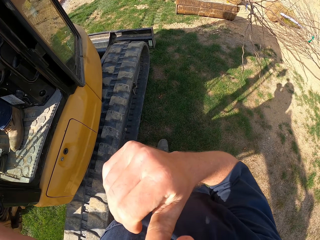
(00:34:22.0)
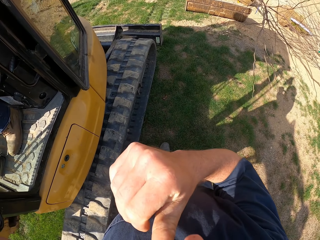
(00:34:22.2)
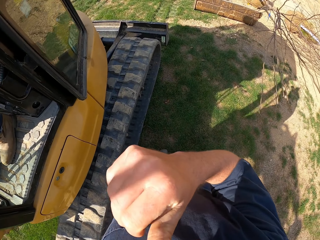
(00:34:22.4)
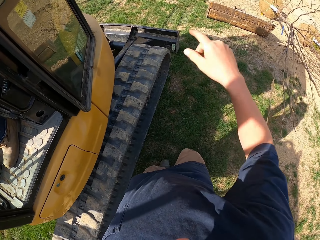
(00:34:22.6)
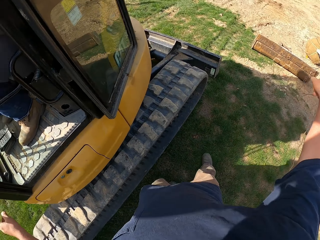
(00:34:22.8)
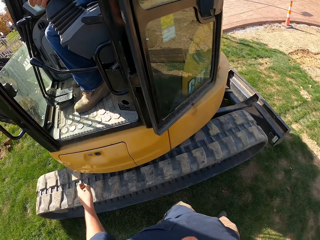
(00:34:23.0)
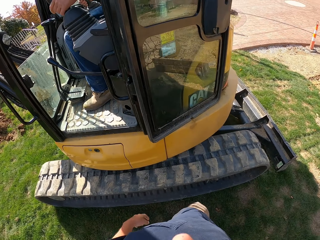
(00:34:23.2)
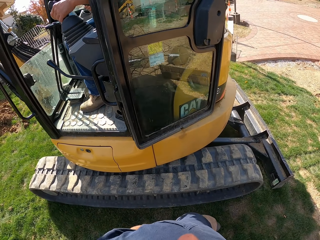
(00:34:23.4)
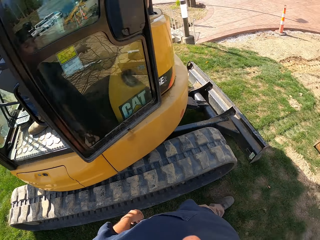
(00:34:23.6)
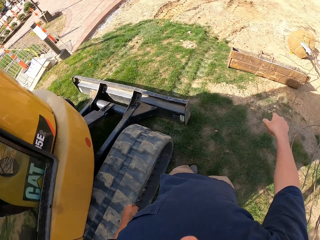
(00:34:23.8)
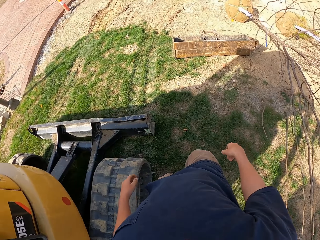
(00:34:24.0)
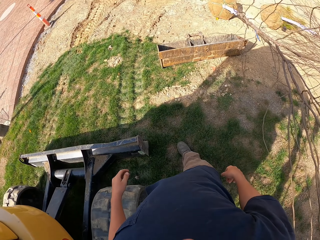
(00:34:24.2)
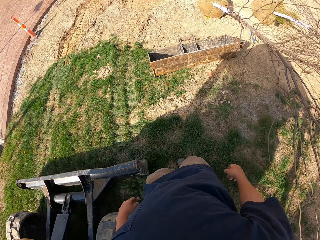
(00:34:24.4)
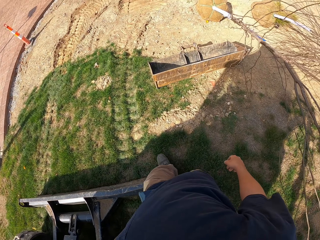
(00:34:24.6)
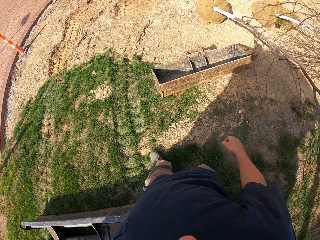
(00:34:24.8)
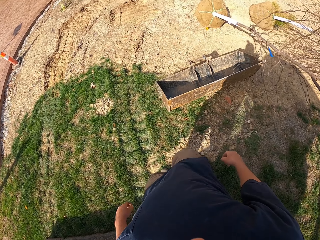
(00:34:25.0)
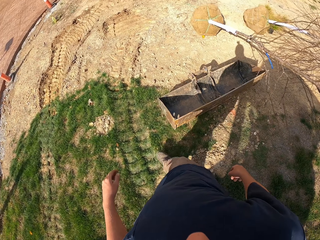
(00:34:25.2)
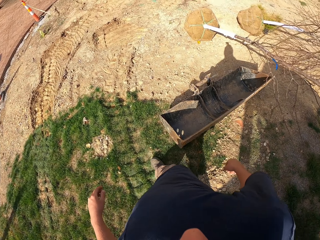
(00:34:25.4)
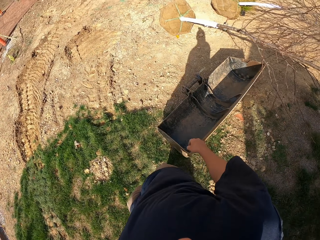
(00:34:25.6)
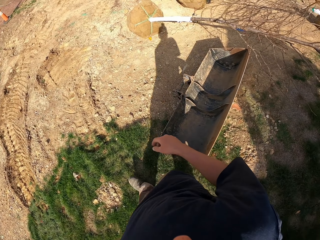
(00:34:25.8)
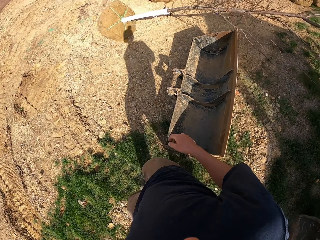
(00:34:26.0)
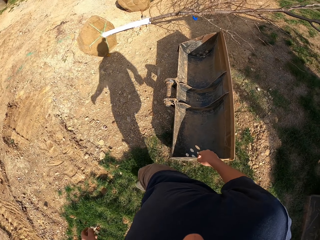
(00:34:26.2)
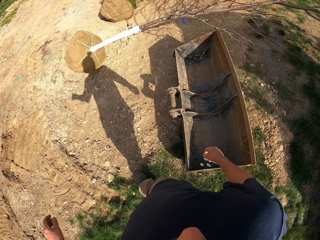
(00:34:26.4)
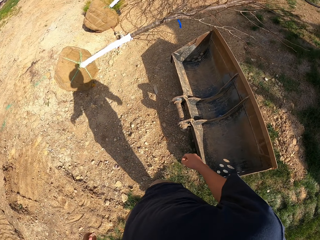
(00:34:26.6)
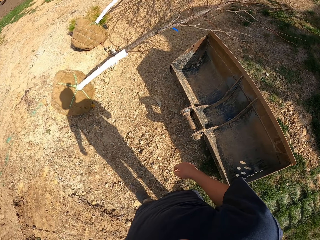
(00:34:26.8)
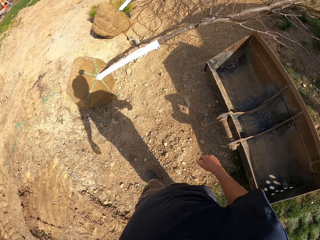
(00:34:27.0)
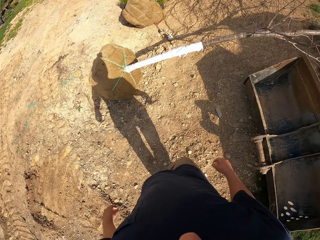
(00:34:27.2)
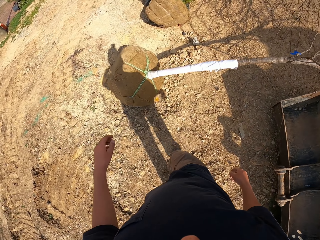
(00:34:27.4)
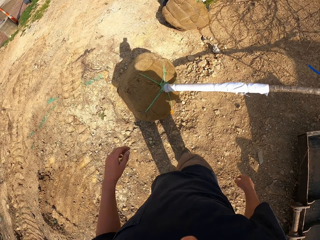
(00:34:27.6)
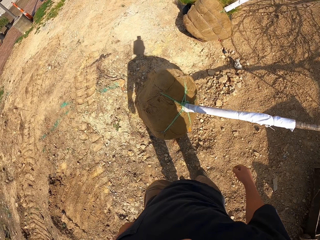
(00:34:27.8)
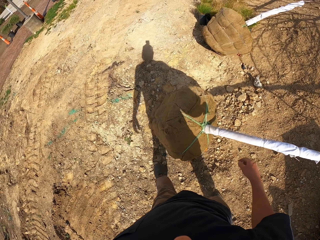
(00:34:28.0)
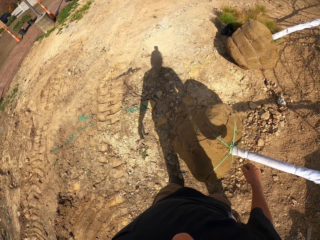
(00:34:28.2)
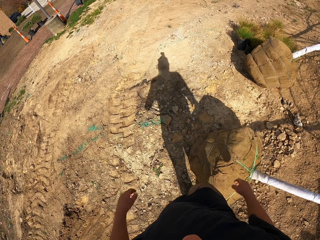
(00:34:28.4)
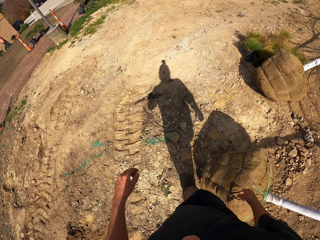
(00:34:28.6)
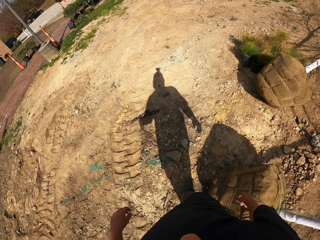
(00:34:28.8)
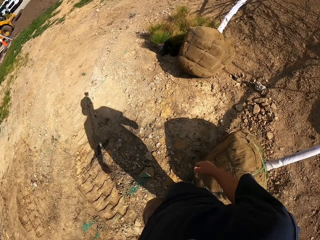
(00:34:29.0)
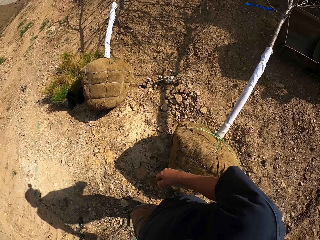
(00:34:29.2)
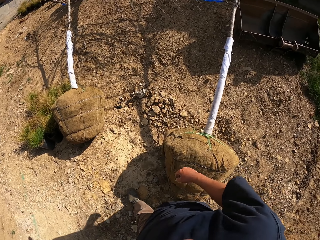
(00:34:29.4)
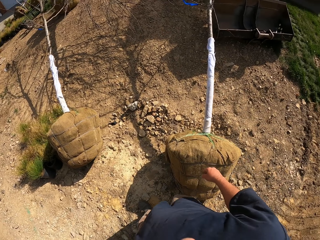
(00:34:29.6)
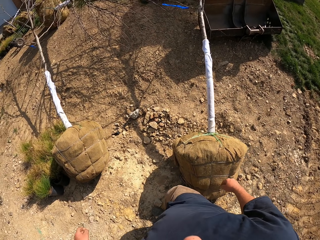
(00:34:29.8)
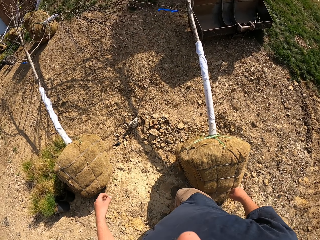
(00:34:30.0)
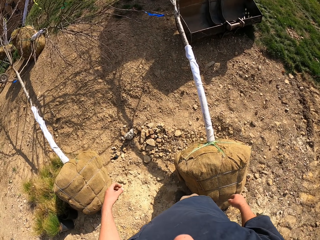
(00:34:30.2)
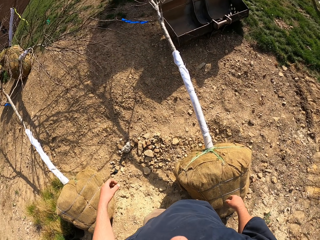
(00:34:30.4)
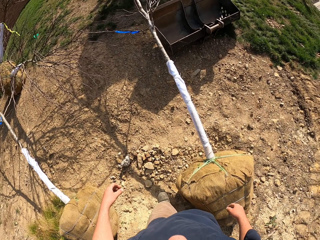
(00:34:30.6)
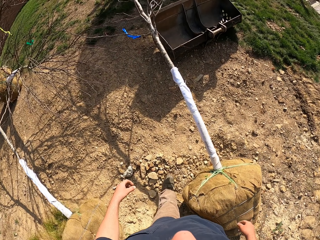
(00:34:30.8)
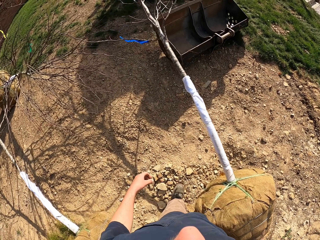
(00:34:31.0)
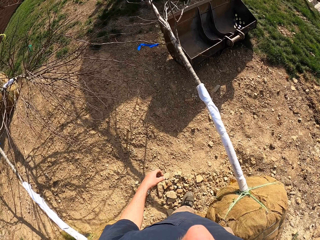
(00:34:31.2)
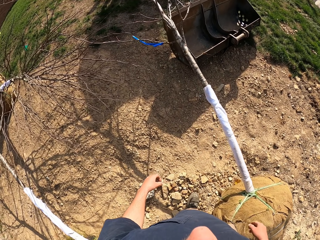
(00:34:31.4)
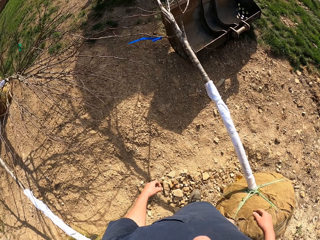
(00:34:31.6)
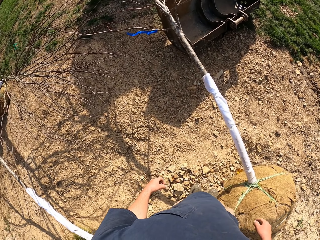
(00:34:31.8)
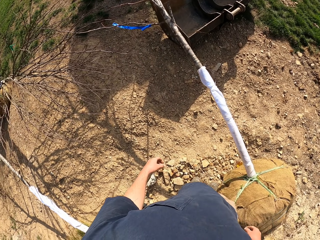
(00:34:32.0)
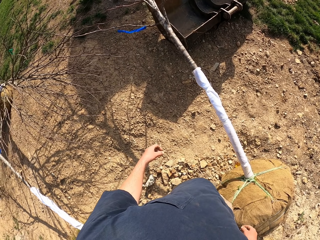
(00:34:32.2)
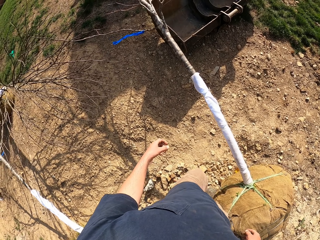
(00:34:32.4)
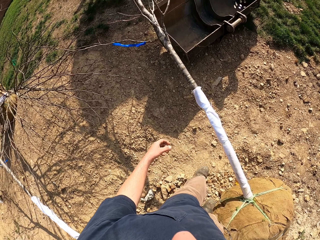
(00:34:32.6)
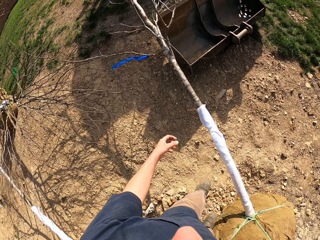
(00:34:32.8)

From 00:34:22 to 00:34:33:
The camera wearer raises the right hand towards something. They move the hand around. They turn around the tractor. They walk towards the tree. They turn around the tree.

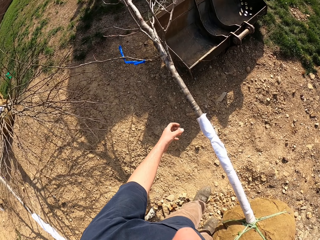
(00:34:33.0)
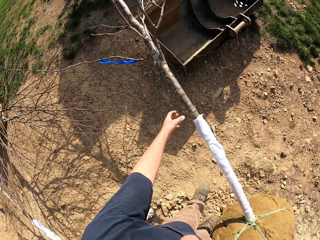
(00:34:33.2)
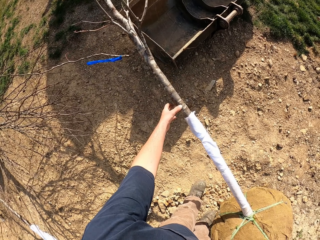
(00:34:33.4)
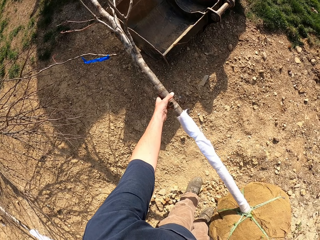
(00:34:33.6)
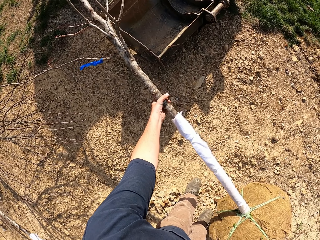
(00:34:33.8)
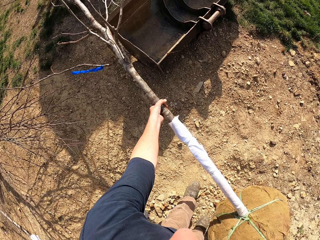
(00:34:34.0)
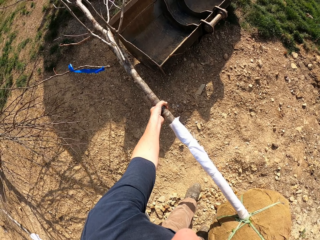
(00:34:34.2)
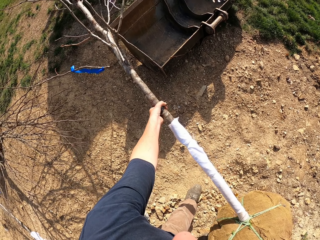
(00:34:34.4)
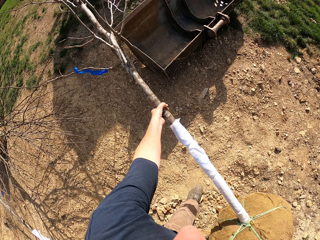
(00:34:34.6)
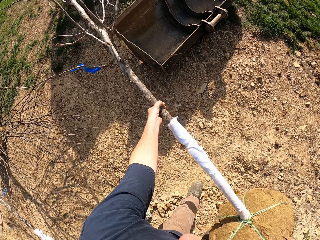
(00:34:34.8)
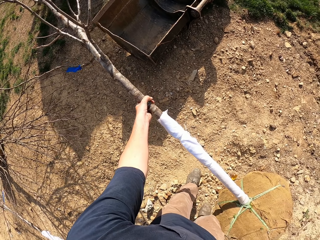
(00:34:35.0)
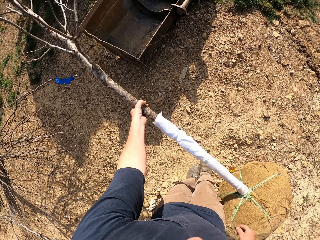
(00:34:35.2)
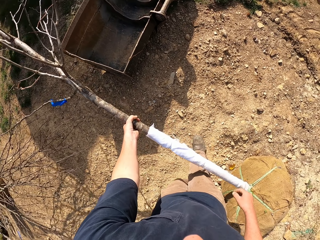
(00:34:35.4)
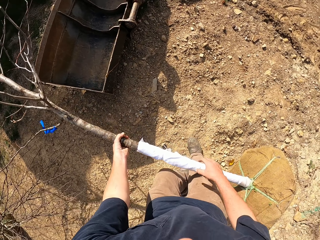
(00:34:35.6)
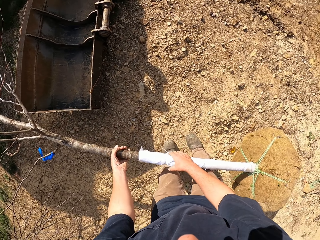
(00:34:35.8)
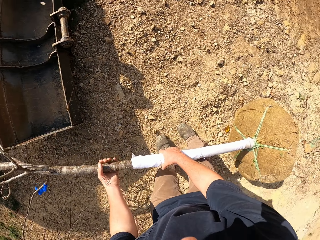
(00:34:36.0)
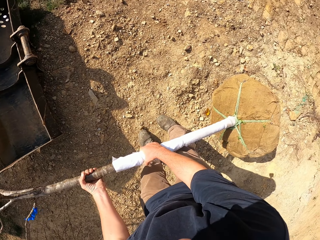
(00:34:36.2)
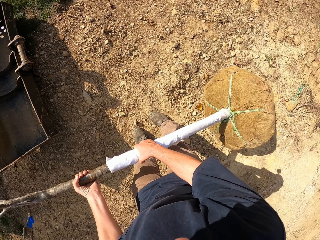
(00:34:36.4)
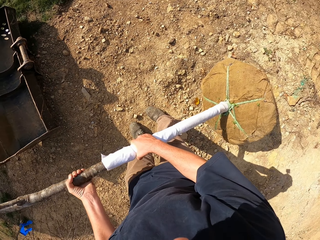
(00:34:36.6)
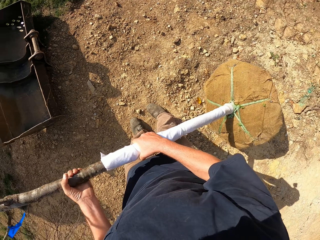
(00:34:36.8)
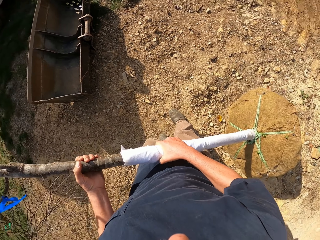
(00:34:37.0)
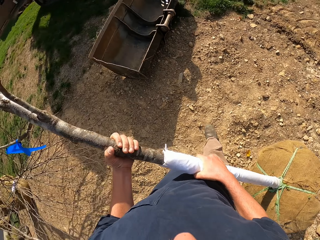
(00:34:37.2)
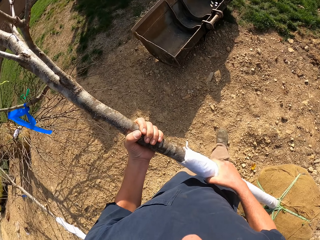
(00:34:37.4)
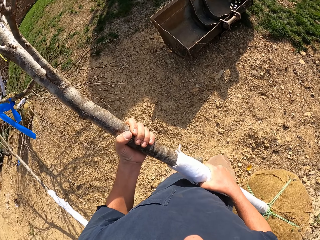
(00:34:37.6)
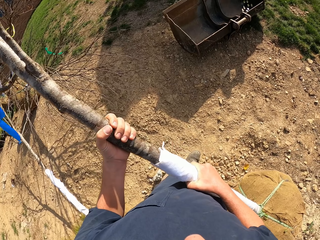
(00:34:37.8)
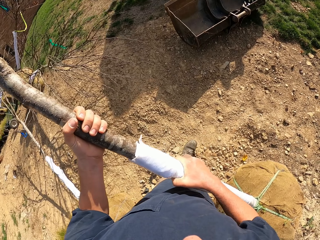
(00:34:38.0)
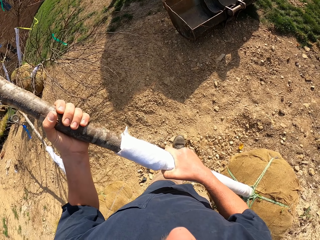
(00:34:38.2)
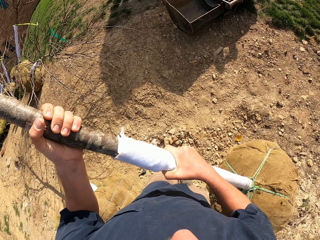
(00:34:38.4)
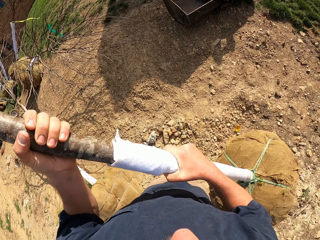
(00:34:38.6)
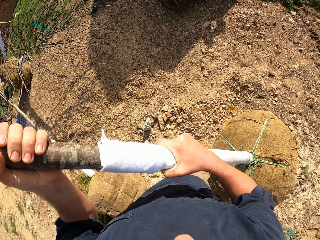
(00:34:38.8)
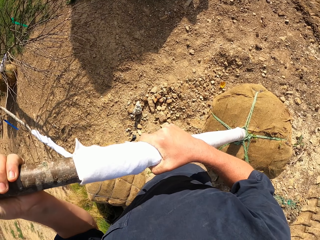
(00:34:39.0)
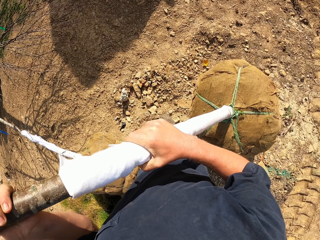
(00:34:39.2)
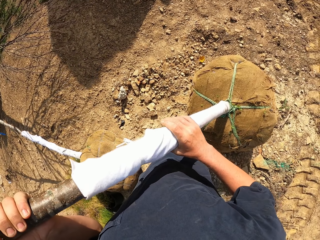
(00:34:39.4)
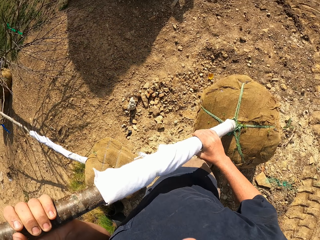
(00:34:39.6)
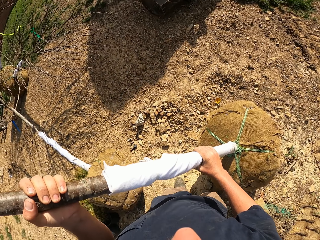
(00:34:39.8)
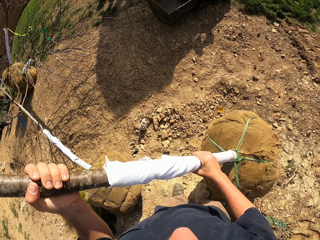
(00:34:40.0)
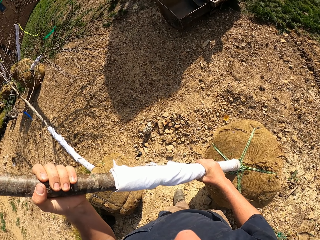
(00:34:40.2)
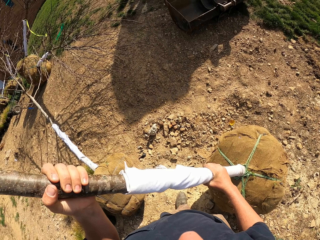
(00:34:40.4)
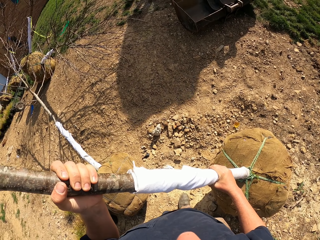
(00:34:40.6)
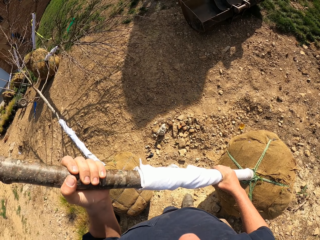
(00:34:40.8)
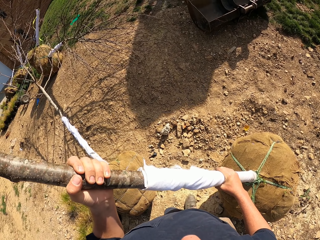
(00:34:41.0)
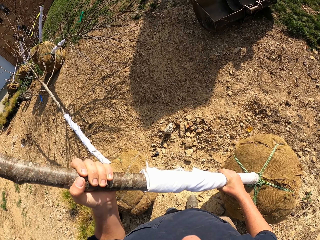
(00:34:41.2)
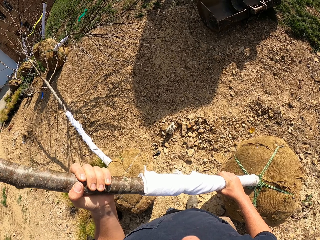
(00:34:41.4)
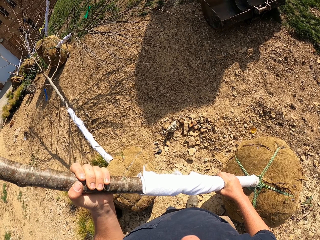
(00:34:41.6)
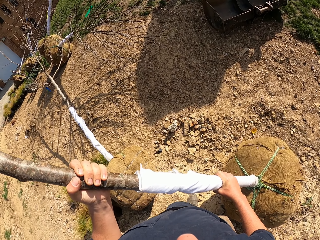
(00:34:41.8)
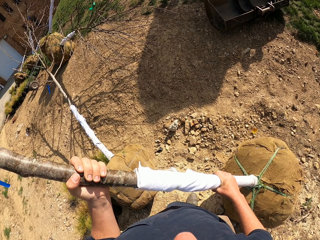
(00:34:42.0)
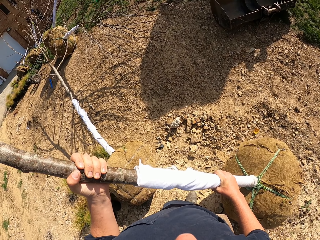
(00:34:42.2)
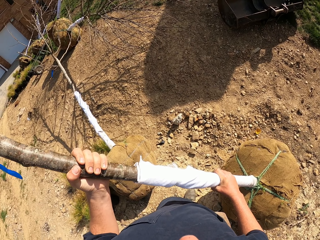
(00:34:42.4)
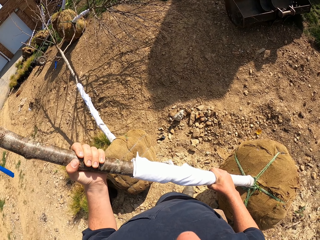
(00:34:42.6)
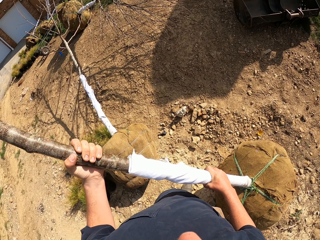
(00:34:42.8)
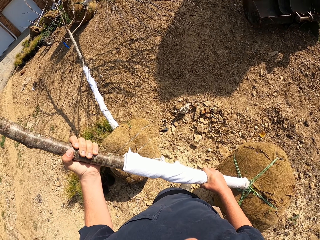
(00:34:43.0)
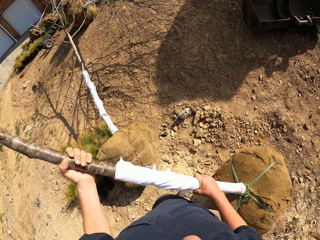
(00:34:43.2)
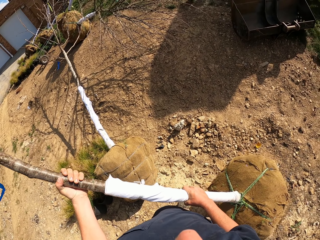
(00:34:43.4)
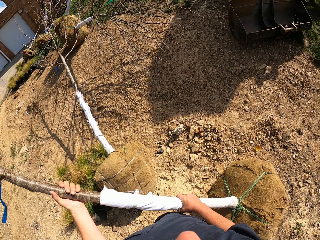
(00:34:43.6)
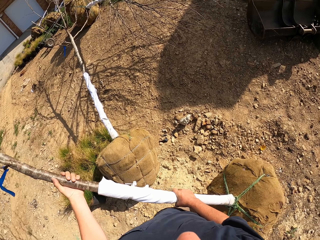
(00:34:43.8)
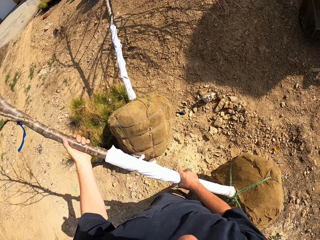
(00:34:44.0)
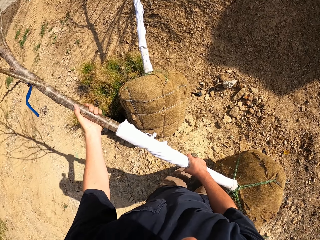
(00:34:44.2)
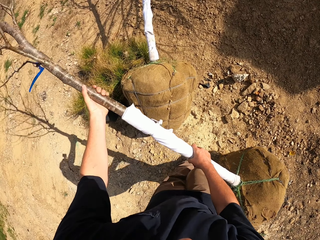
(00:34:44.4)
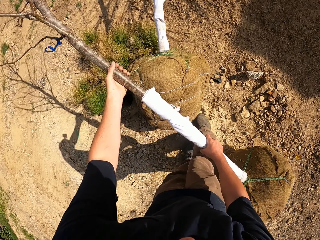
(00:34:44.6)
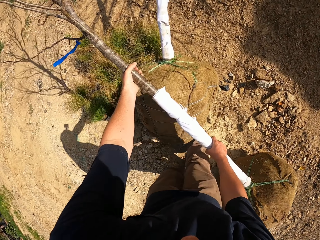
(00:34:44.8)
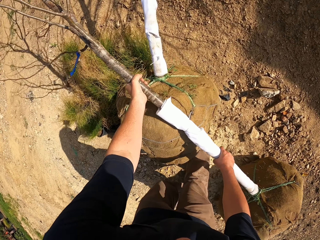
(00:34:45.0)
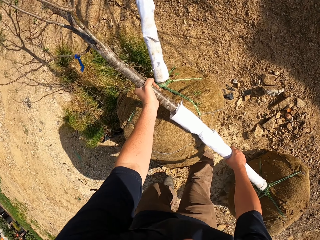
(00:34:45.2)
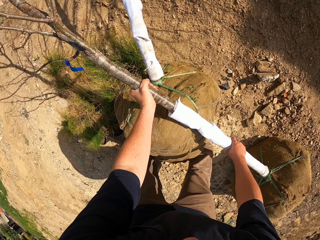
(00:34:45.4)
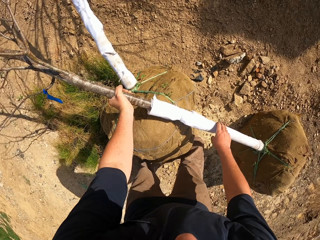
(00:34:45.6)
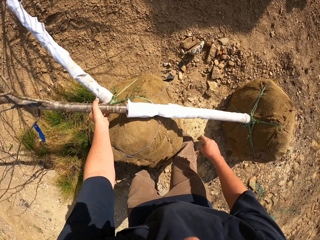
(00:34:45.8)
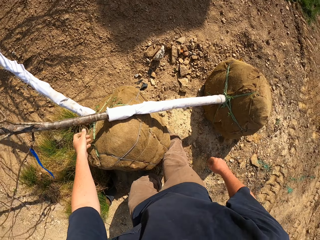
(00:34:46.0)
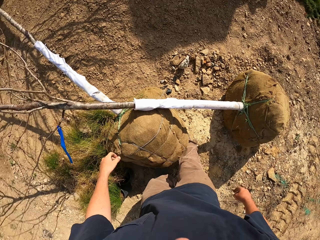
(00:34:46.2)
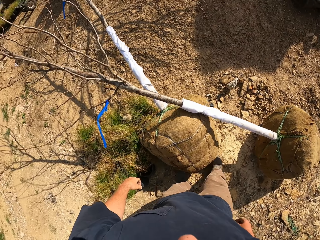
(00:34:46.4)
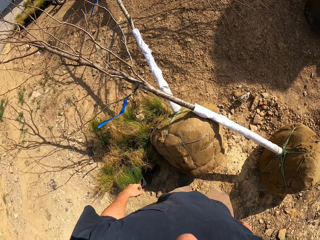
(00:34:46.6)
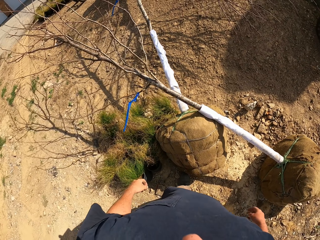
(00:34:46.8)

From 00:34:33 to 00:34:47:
The camera wearer holds a tree stem. They pick the tree from the floor. They turn around. They hold the tree stem. They turn around. They place the tree on the floor.
